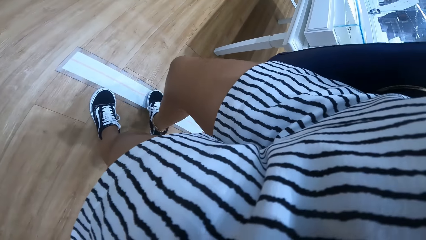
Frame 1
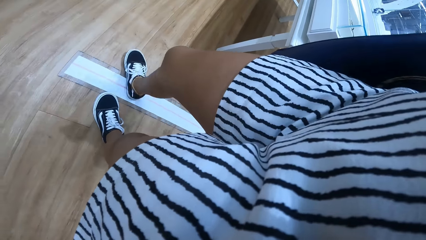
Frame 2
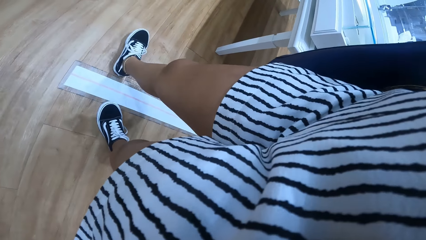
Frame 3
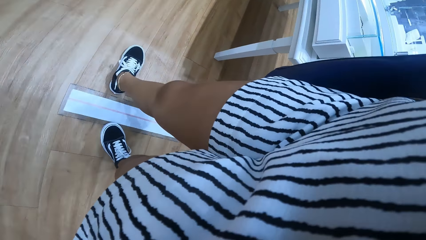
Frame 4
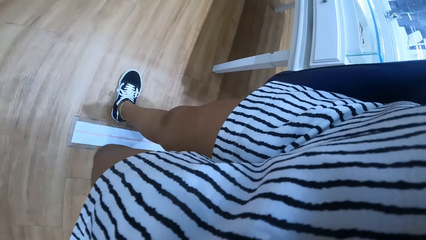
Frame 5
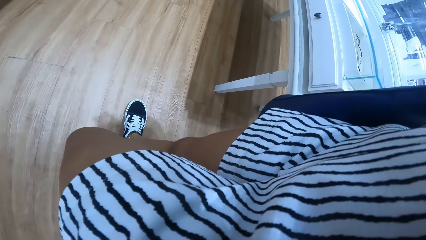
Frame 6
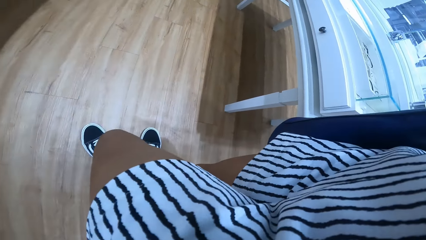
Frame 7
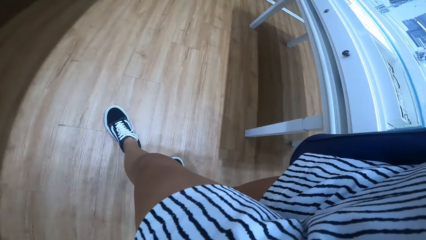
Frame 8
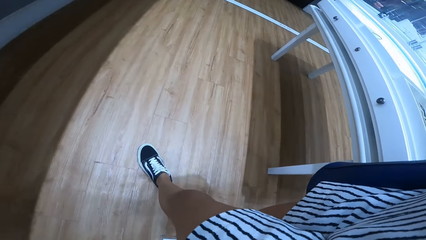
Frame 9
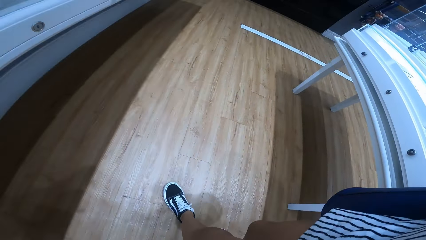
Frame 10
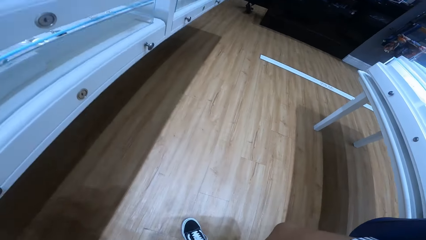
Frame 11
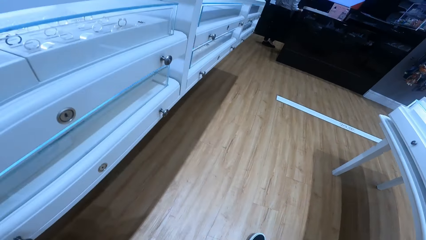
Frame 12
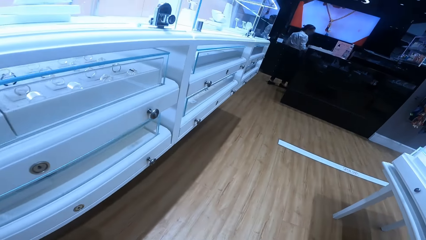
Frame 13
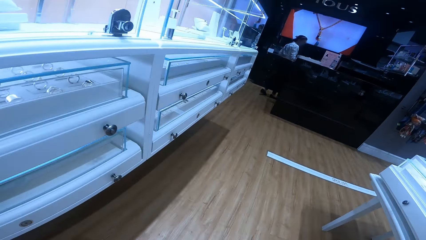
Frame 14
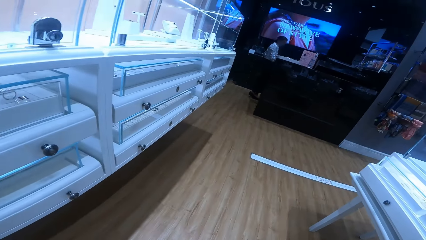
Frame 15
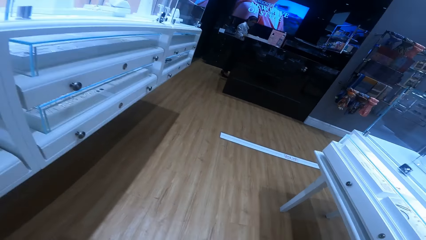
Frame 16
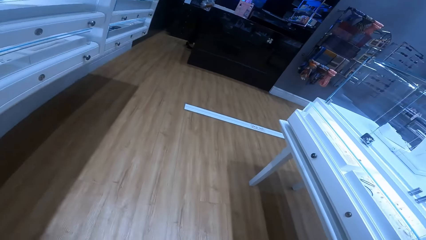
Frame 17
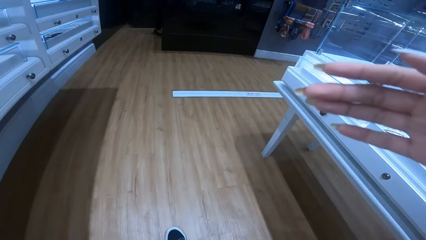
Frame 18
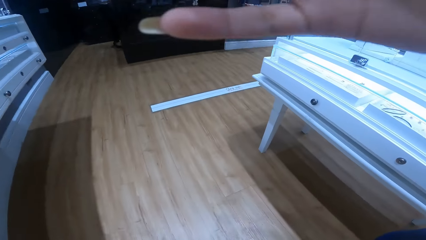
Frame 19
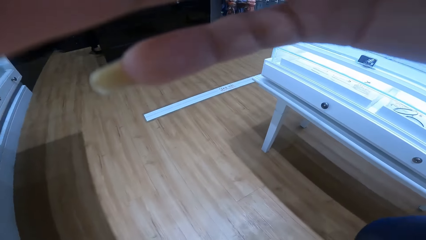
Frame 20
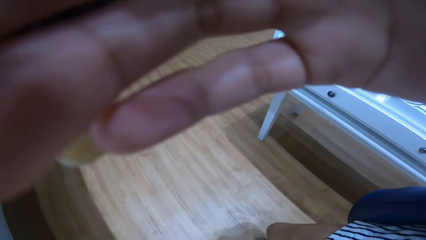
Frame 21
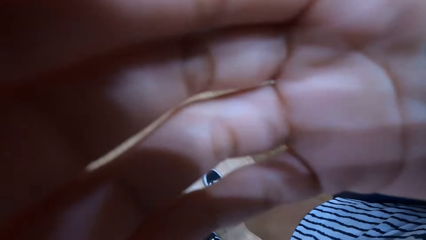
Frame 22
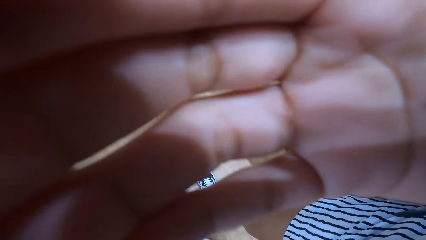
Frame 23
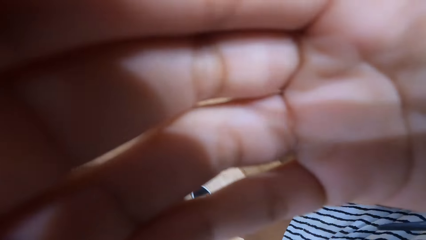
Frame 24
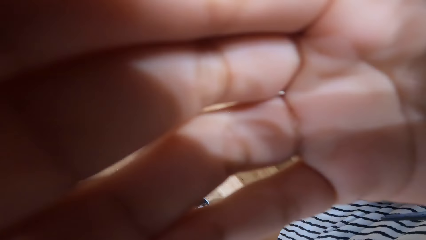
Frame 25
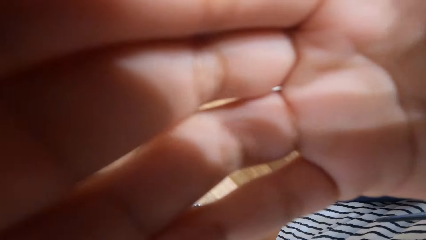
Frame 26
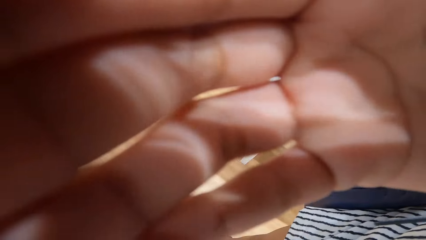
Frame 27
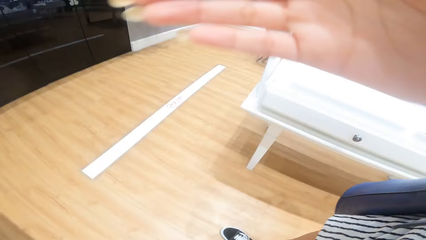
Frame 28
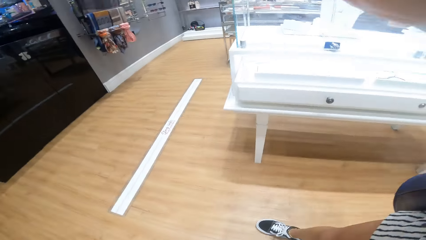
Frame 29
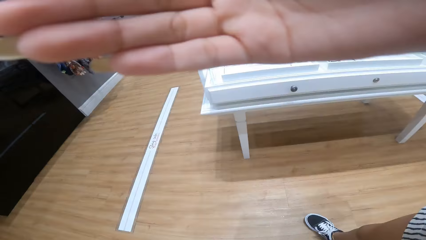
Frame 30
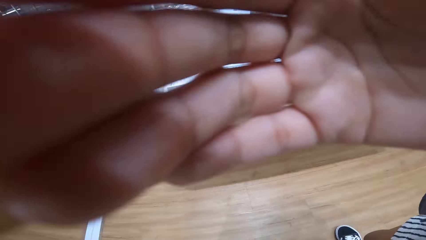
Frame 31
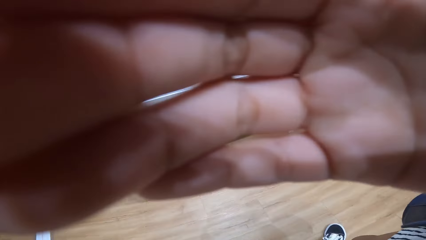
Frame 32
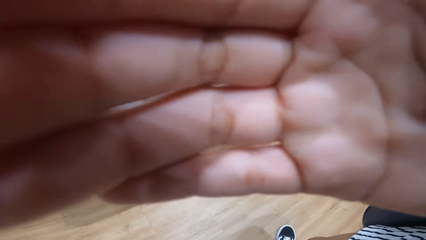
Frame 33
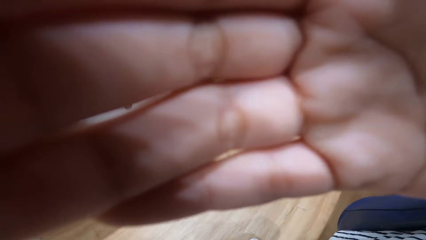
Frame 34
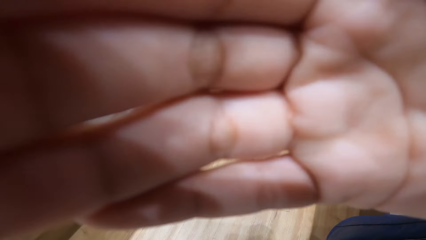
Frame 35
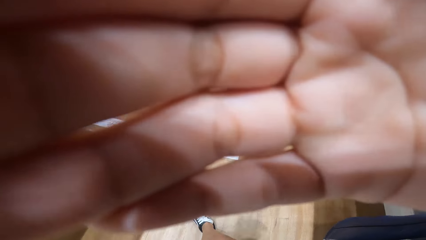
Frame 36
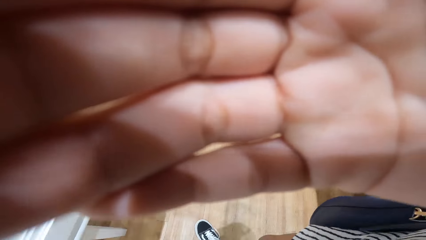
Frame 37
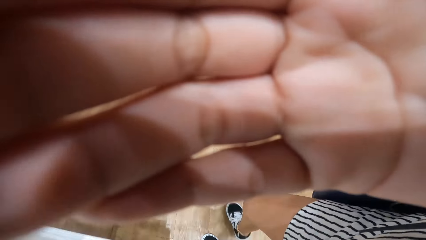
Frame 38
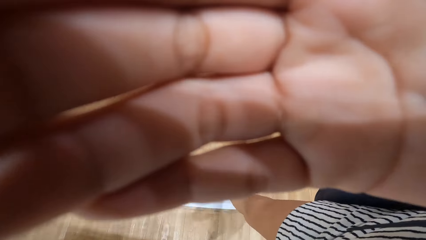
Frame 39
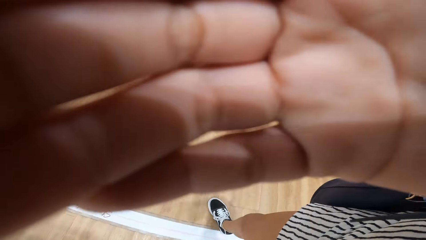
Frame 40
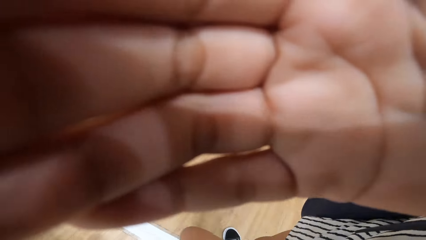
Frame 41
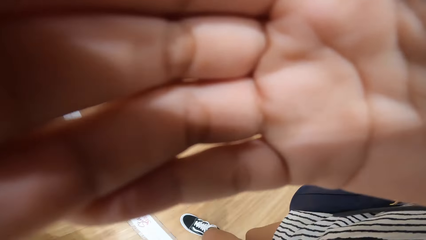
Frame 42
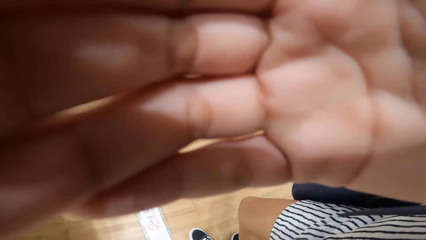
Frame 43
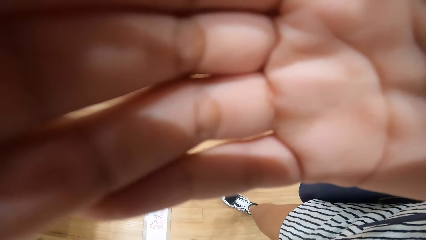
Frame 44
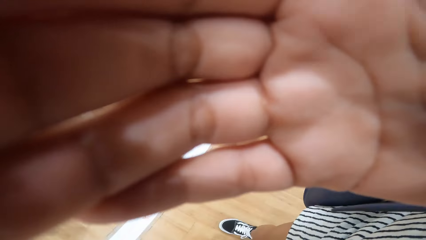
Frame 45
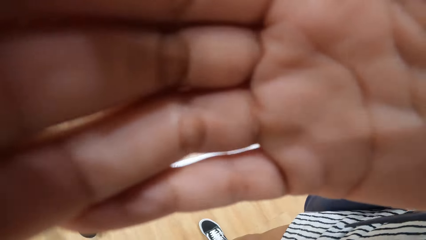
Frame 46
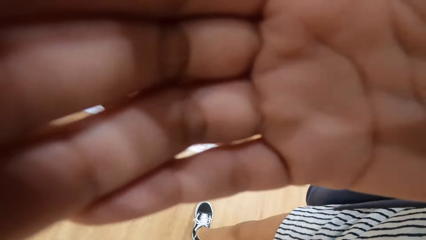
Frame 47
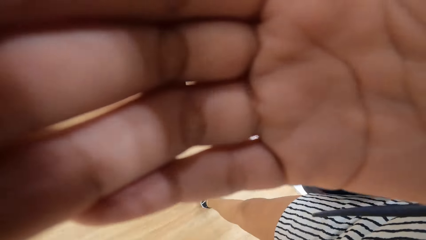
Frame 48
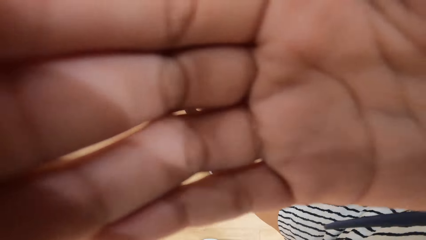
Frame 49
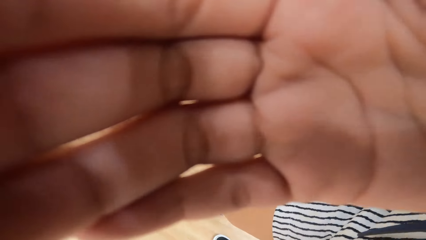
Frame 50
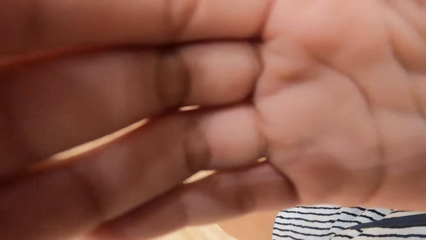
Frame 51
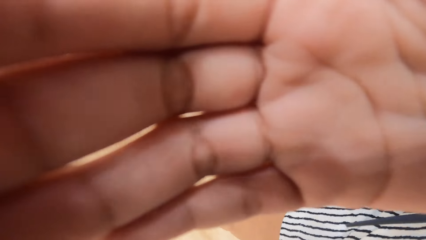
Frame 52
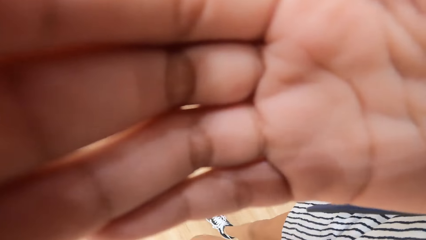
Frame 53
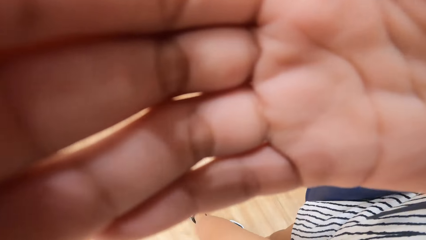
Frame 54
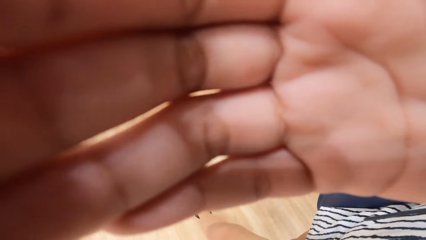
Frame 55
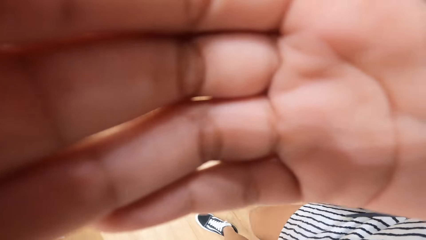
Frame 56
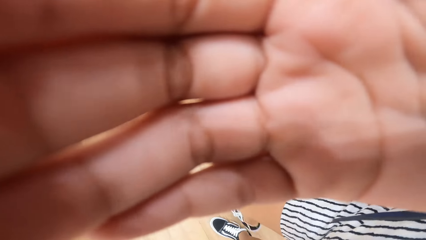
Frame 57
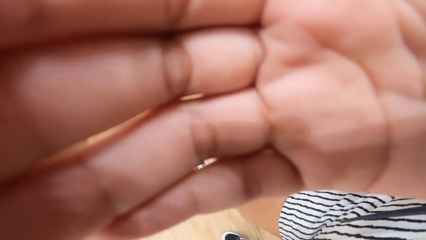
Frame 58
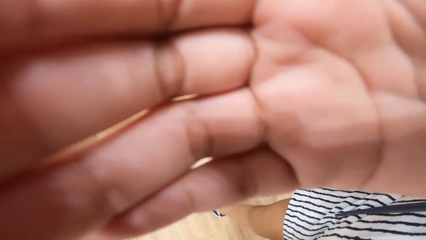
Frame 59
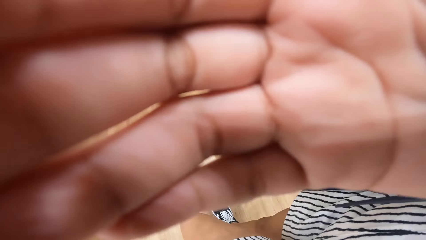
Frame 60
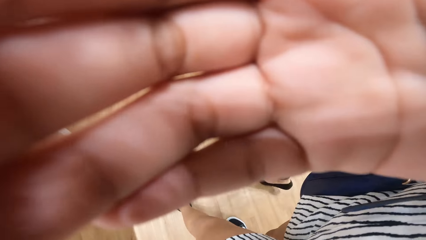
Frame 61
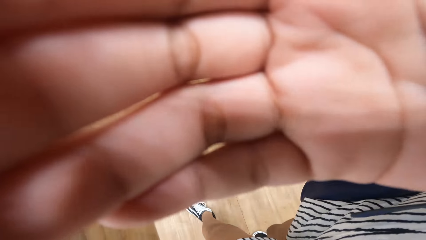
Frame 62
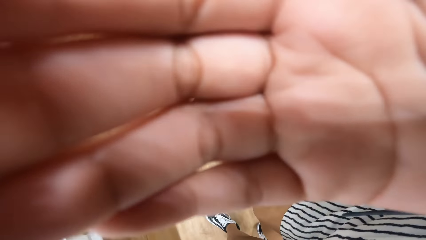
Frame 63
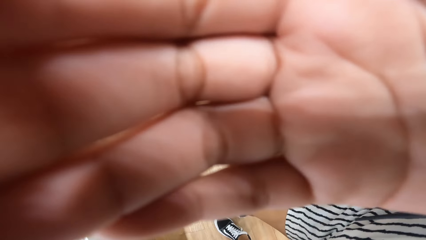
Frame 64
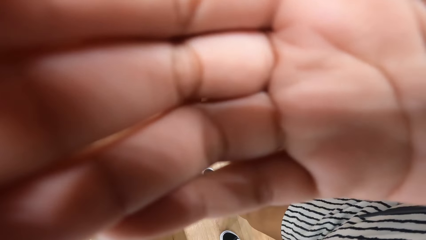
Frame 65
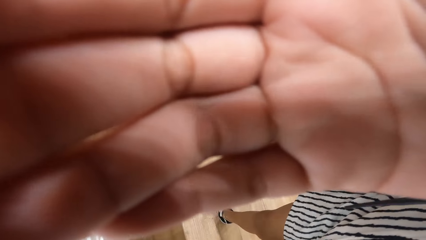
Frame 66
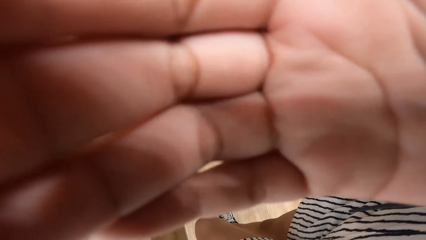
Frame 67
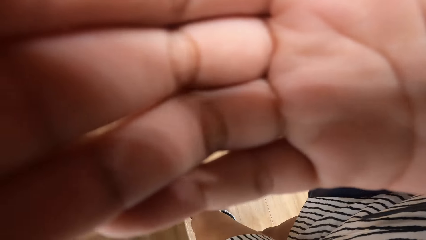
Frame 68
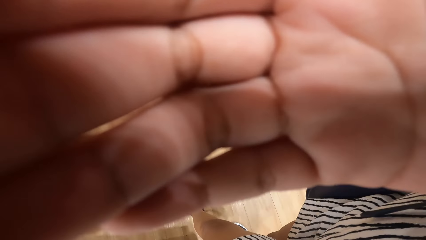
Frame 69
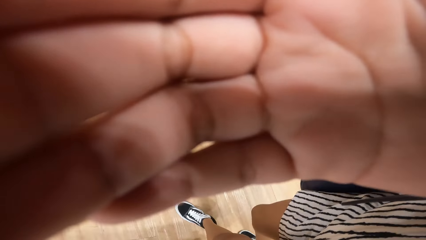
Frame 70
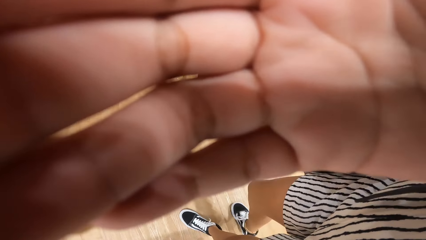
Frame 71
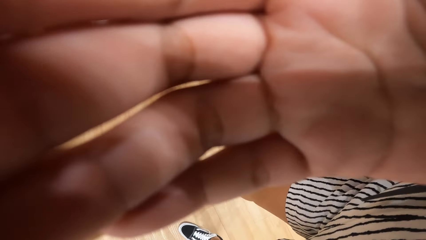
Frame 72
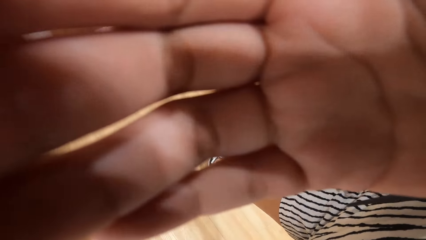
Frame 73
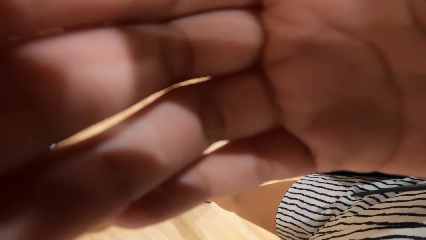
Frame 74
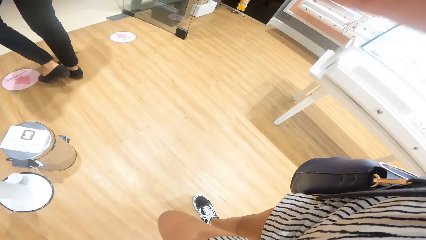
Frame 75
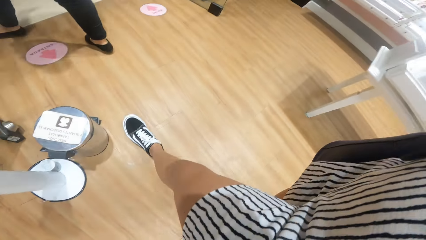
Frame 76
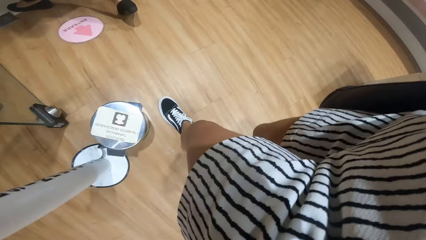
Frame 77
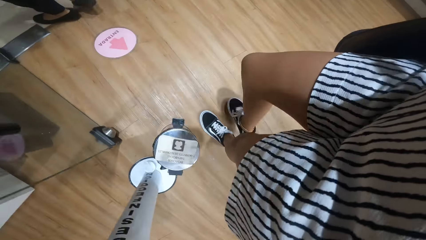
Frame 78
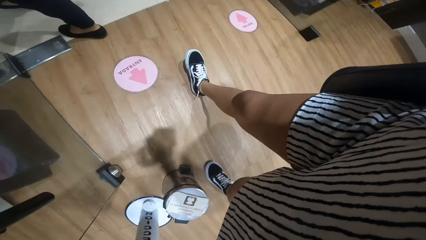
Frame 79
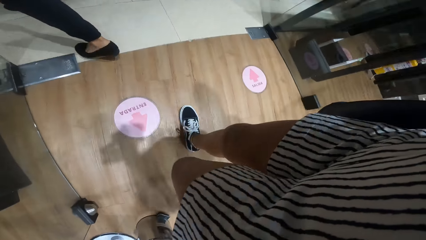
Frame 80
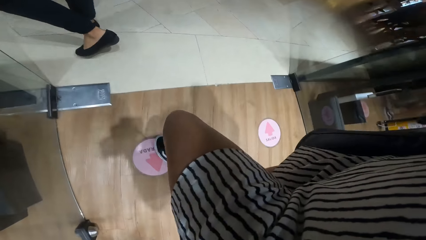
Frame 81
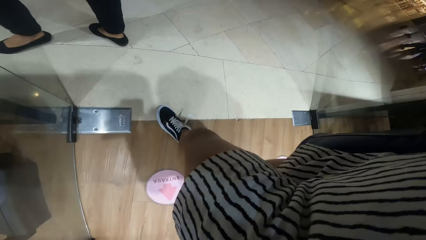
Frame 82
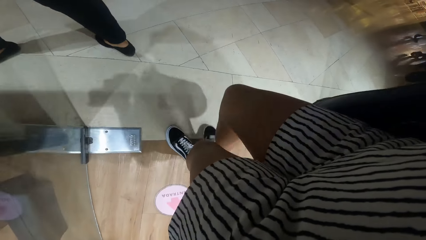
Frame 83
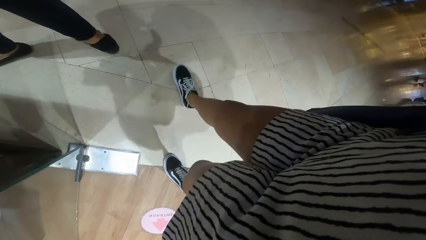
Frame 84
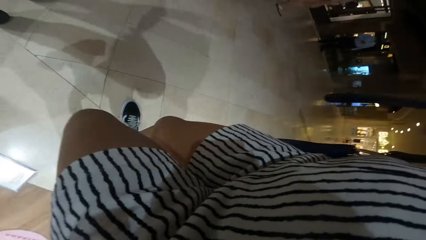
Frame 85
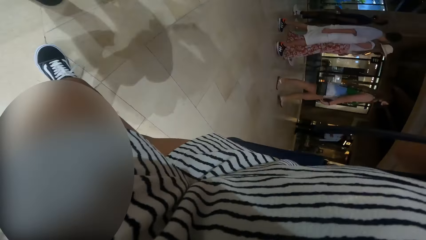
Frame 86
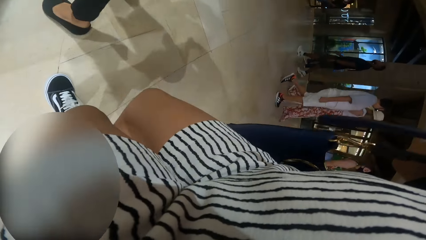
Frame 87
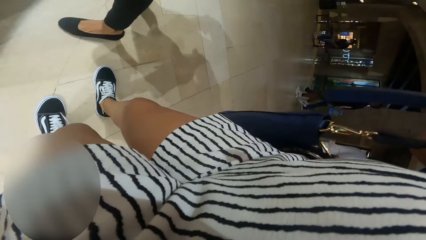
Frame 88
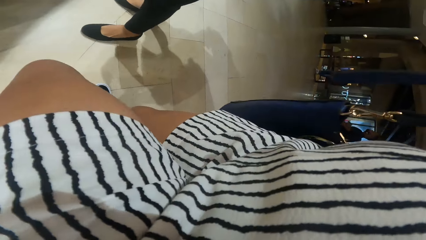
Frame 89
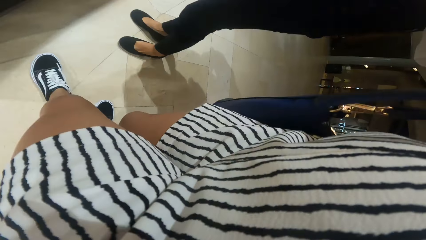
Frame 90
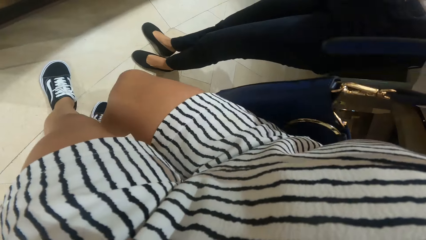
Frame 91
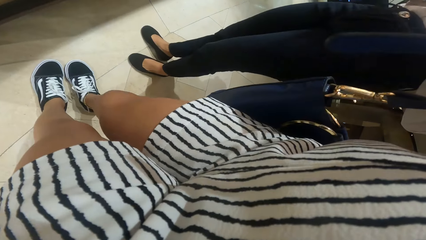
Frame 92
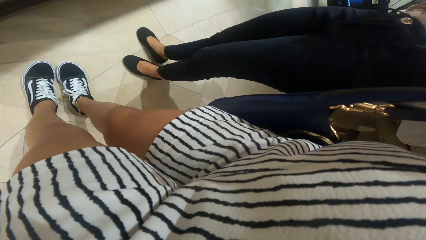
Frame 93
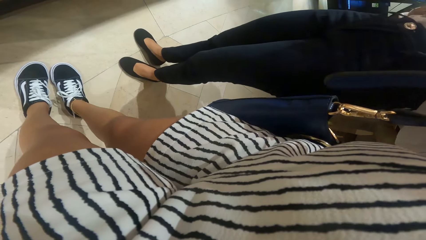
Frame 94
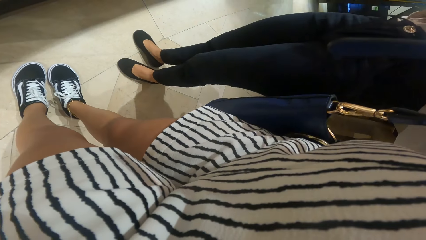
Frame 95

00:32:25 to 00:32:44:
The camera wearer adjusts the camera in their head with their right hand. They lift their hand. They walk towards the entrance of the store from the show glass in the store. They look at their hand. An attendant walks out of the store. The camera wearer walks out of the store. They walk in the area. The attendant walks into the store.
